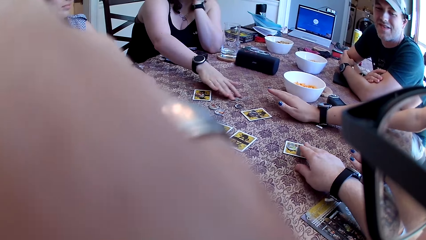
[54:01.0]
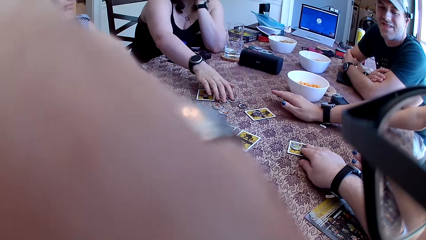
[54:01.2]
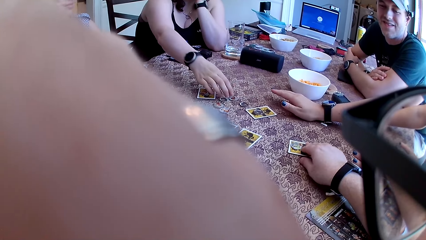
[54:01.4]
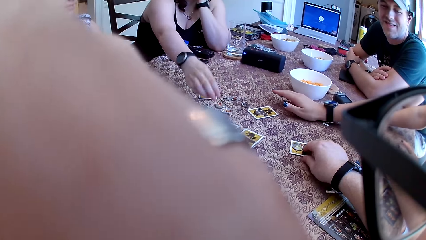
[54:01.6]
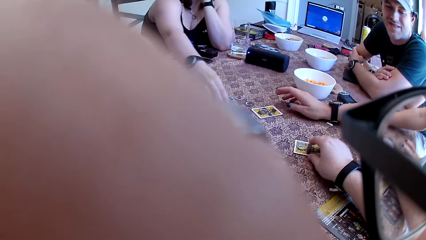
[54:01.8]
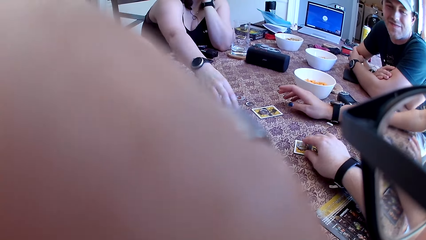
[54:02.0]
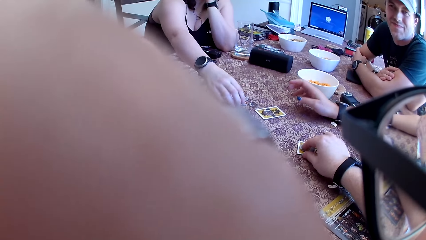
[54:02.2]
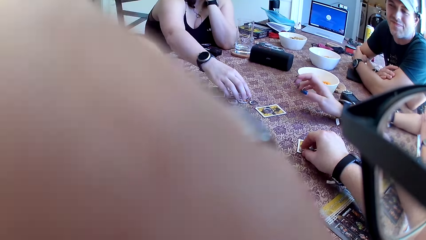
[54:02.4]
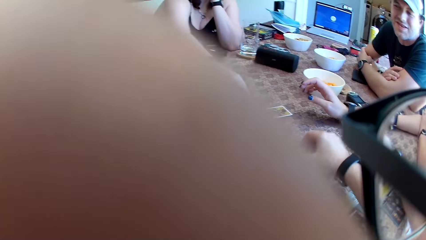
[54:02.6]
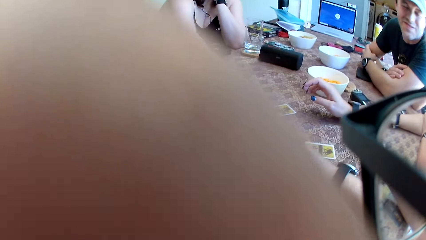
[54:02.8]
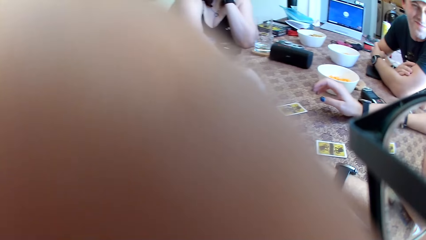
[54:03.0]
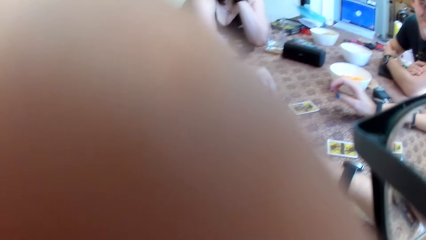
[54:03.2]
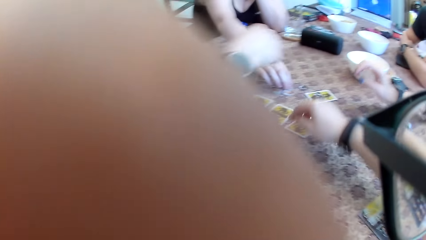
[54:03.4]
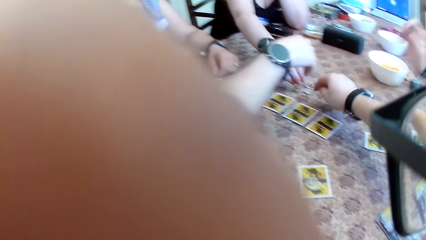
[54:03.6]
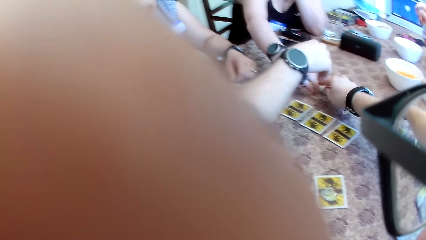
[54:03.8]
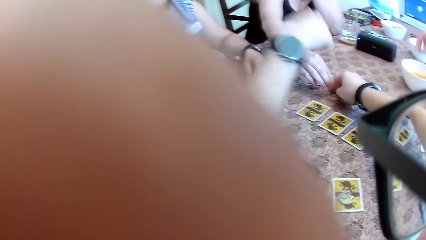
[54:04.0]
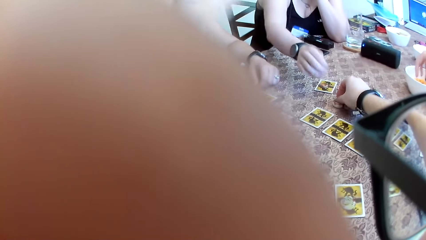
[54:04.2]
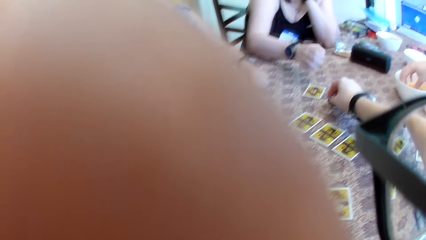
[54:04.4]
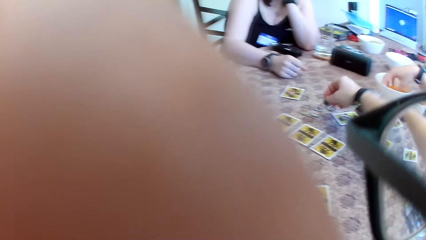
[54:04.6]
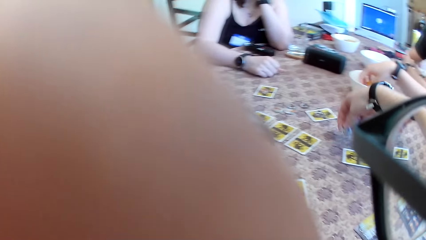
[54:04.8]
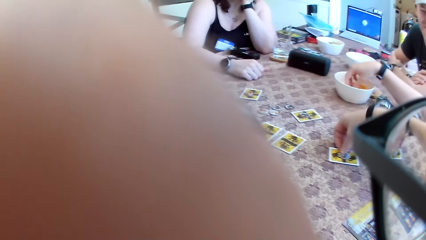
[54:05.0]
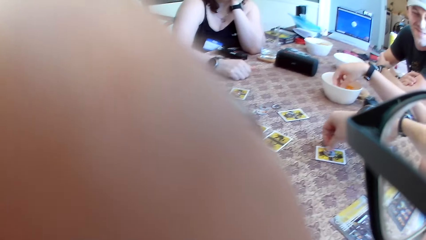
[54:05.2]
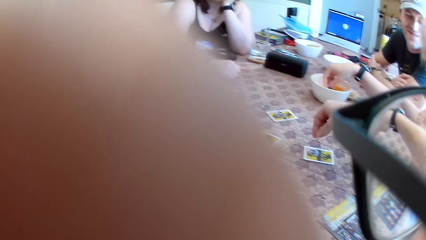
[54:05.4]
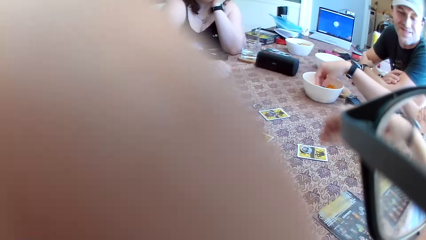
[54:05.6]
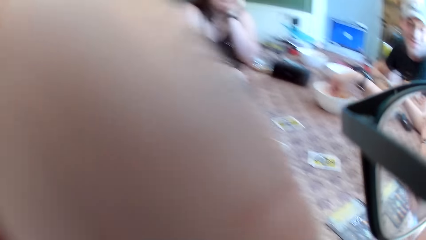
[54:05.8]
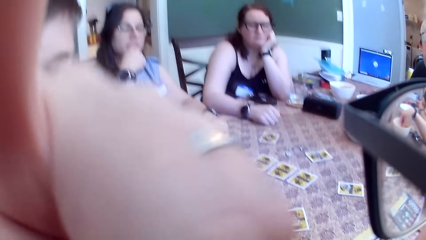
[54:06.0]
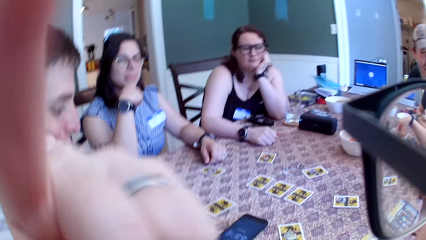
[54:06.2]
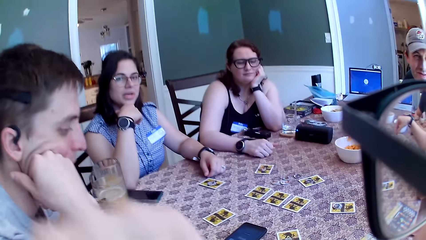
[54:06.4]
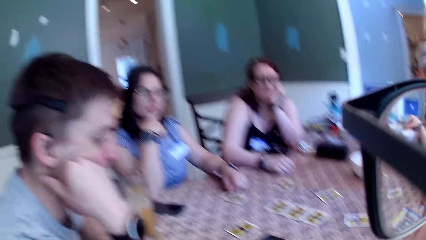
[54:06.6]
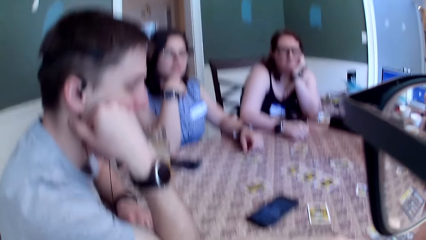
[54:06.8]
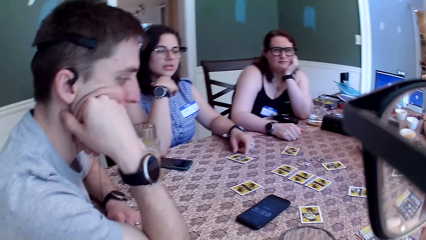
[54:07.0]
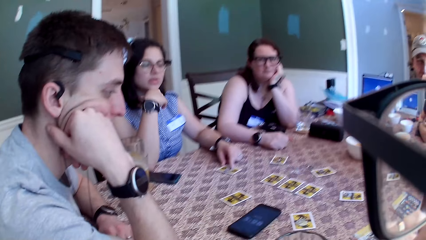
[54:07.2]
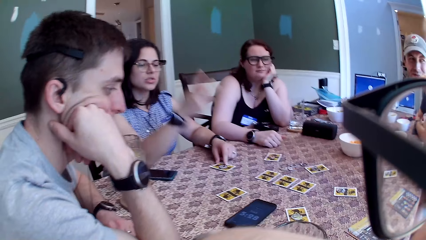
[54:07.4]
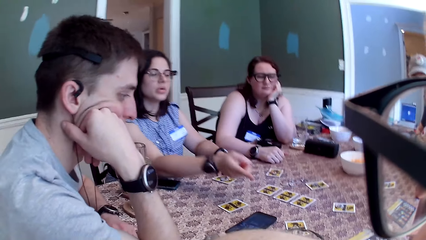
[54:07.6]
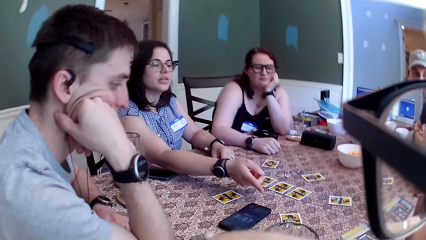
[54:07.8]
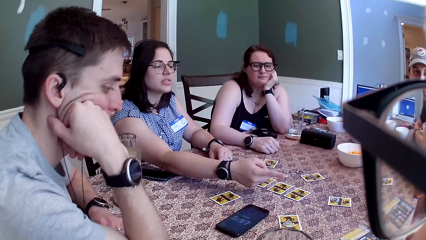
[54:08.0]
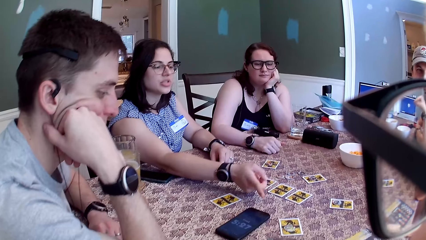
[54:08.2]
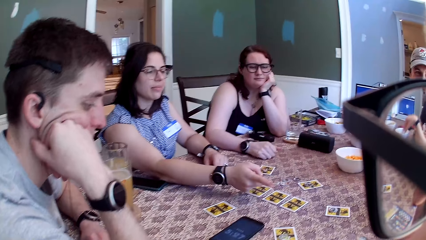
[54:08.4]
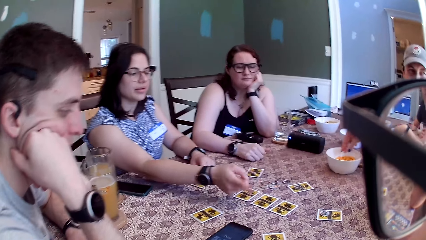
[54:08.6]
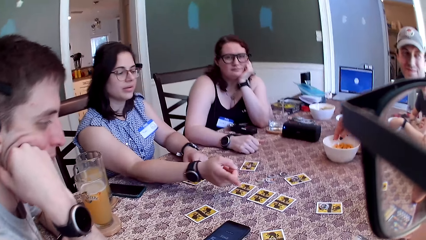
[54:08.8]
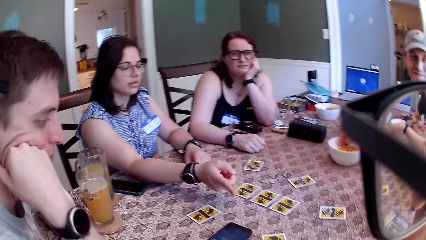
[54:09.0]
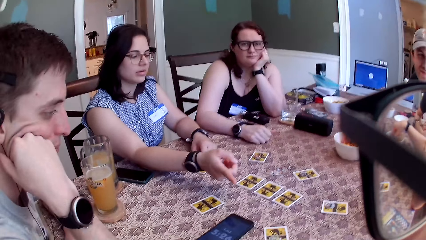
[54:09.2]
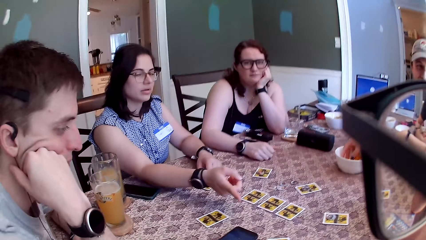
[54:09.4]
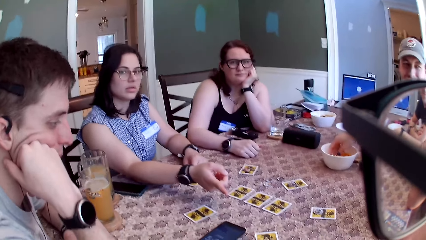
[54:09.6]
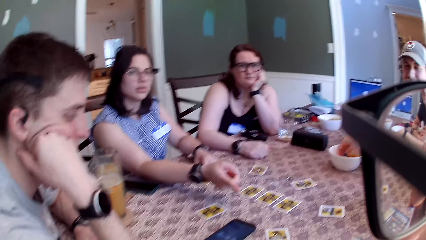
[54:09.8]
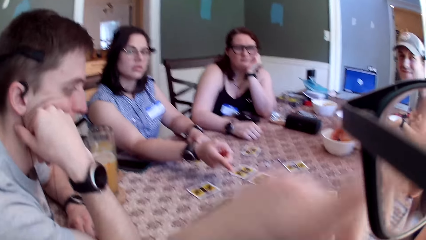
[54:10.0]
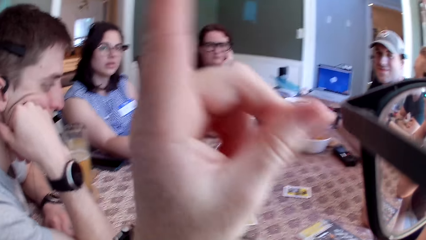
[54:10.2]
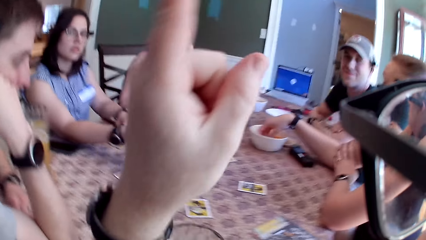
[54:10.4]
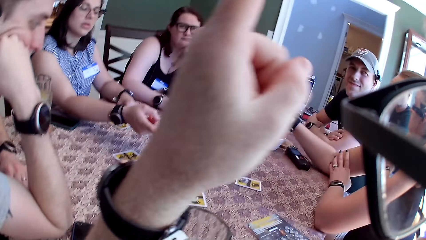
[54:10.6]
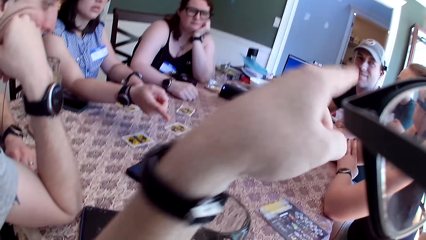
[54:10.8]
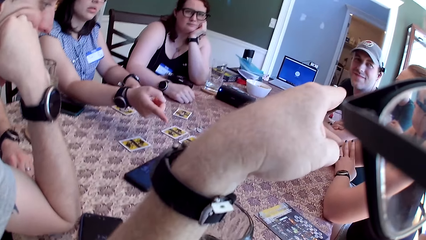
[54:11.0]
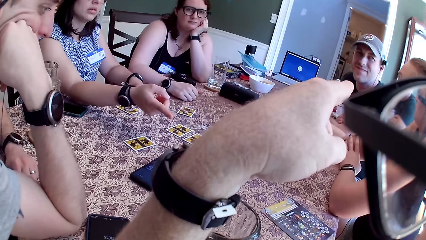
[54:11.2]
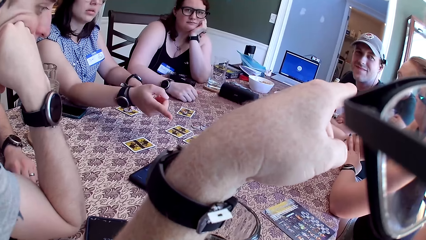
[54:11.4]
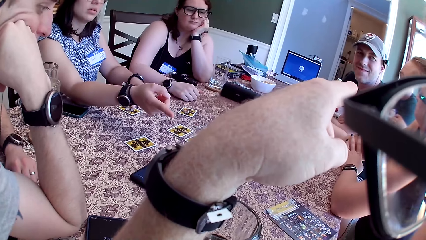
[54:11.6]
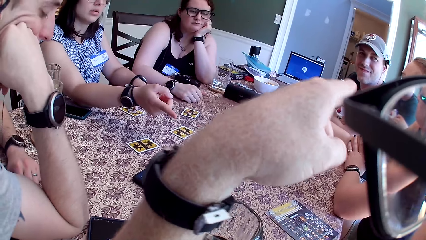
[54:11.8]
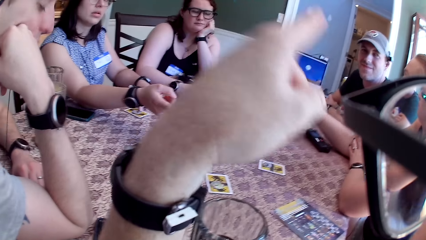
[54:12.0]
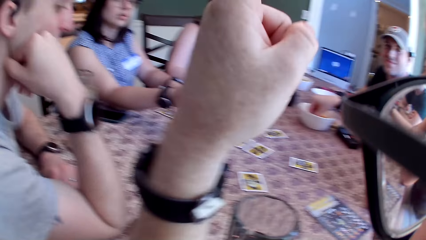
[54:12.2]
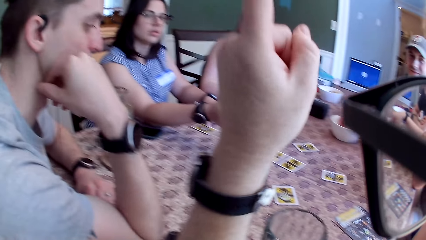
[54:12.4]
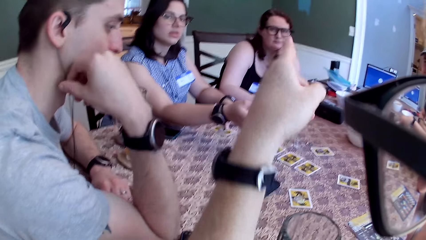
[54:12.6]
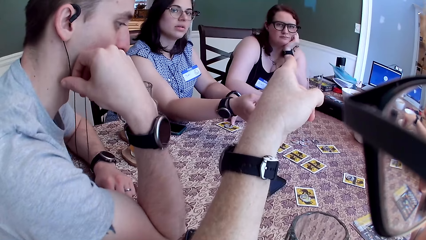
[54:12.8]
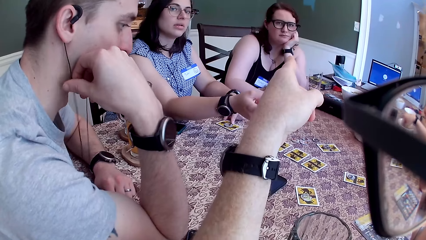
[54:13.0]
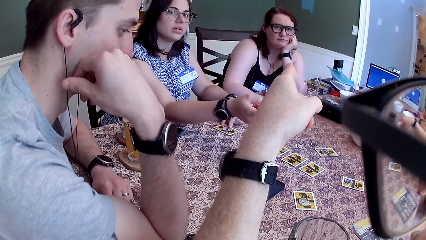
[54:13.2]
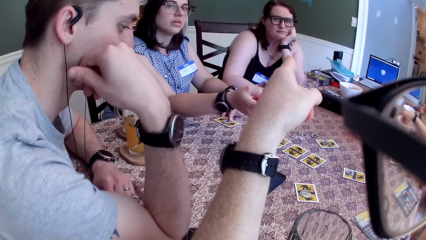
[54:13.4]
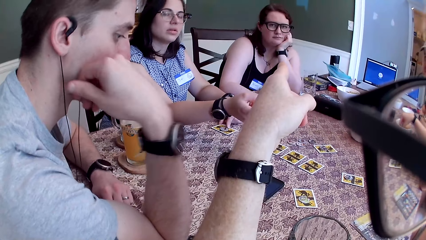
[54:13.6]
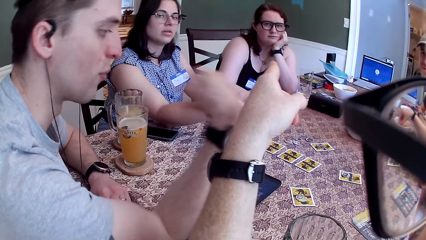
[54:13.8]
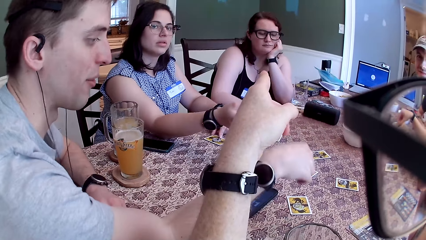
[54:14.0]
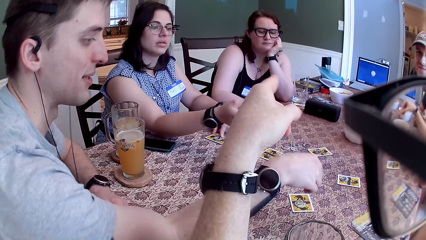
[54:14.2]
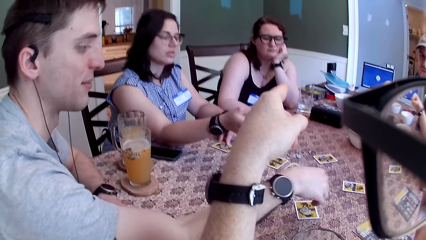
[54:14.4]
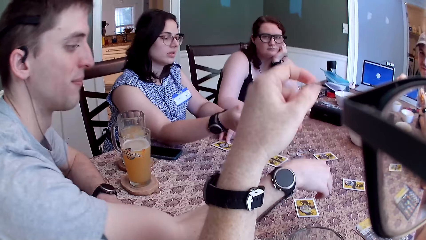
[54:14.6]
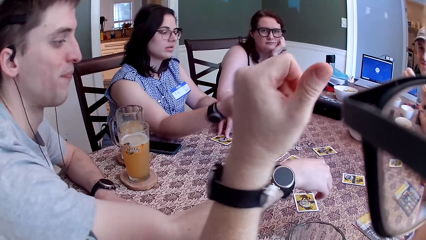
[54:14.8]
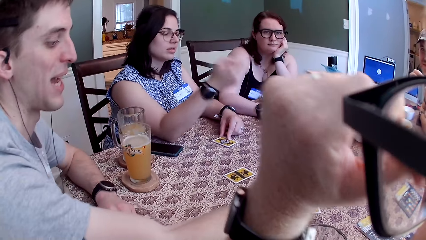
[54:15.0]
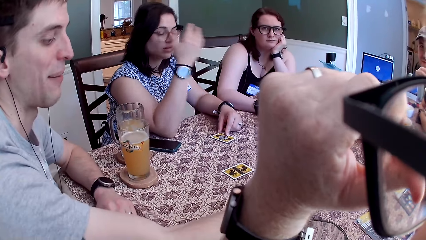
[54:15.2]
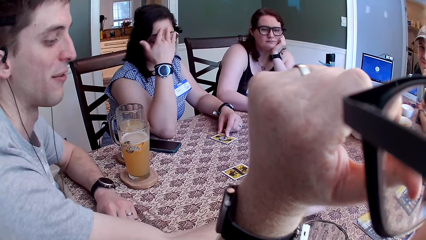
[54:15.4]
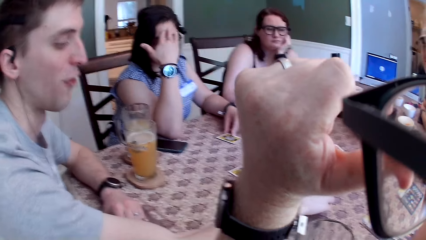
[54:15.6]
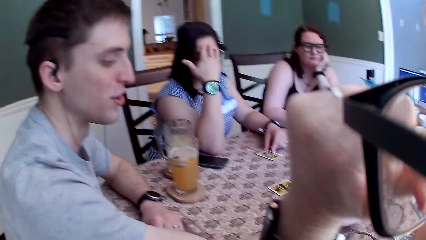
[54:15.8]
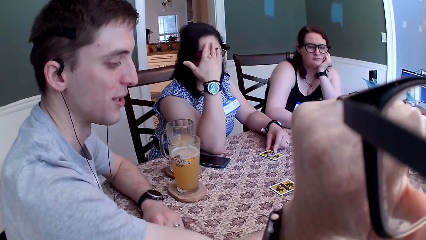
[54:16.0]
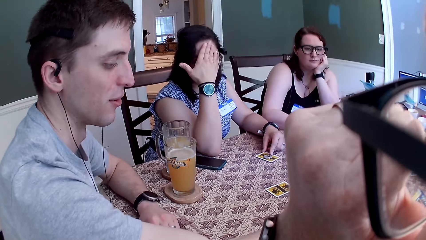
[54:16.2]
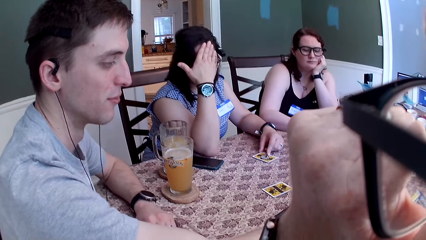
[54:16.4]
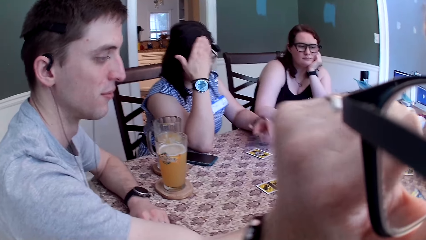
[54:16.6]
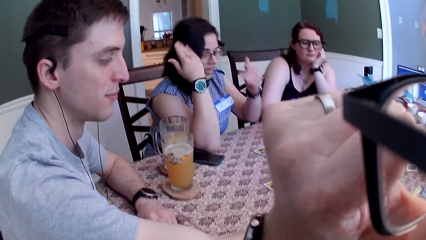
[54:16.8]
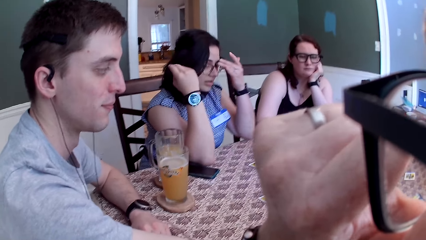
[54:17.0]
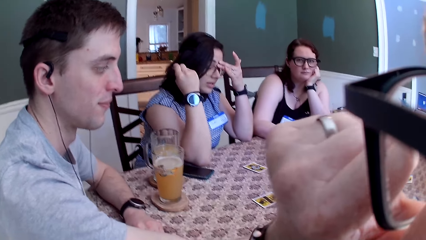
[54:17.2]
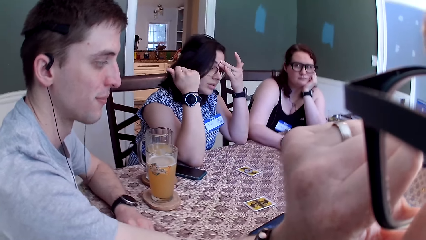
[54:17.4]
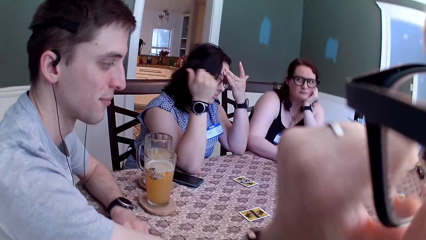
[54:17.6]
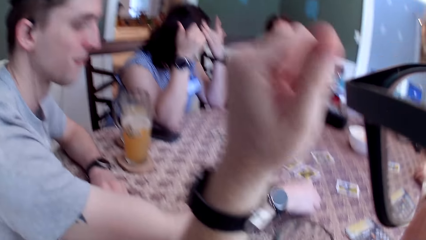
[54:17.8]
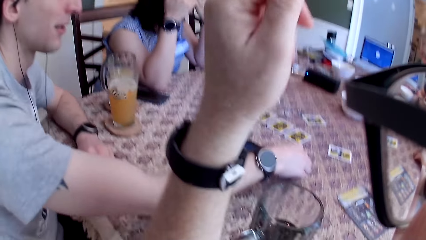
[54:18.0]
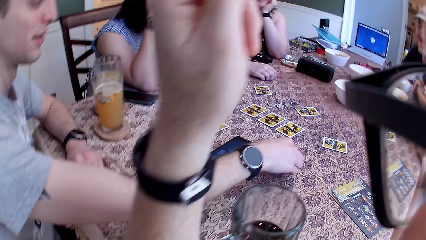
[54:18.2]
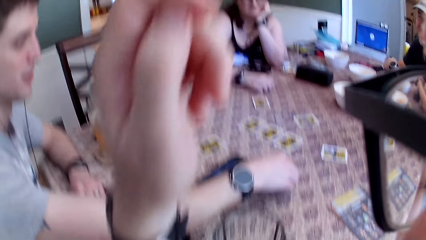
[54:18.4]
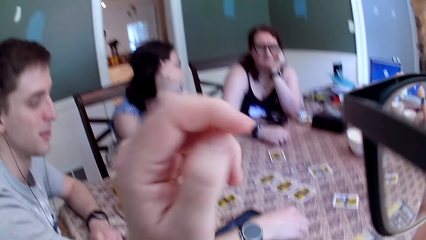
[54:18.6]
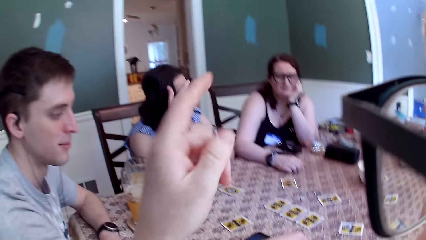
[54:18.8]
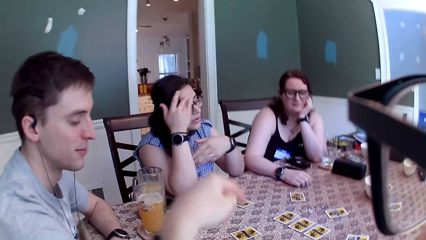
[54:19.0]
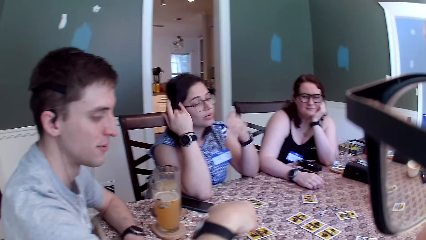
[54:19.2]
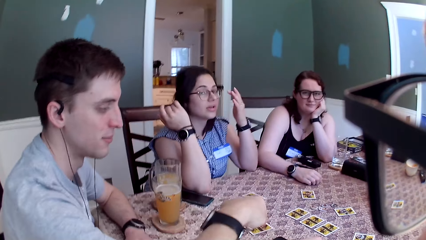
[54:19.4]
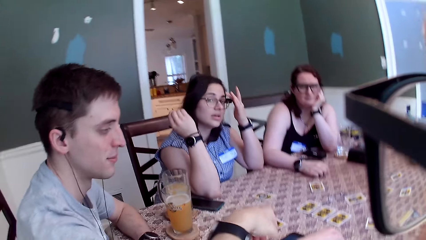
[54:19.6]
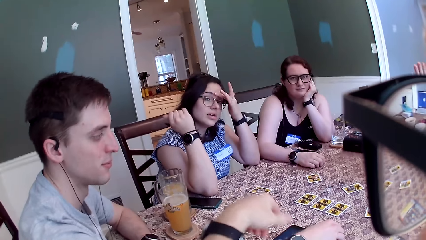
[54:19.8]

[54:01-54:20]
A woman moves her hand. The camera wearer picks up the card token from the table with his right hand. Another woman shifts the card token from the table with her right hand. The camera wearer picks up the card token from a card on the table with his right hand. The first woman picks up the card token from the table with her right hand. A man picks up the card token from the table with his right hand. The second woman moves her hand. The second woman picks up the card token from the table with her right hand. Another man picks the flakes from the bowl on the table with his right hand. The first woman drops the card token on a card on the table with her left hand. The camera wearer moves his hand. A third woman points out. The first woman picks up a snack. The camera wearer moves his hand. The first woman picks the flakes from the bowl on the table with her right hand. The first man puts his hand over the cards. The third woman rubs her forehead with her hands. She speaks to the camera wearer. A lady eats the snack. Another lady touches her face. The camera wearer laughs. The second lady straightens her hair. The camera wearer speaks to the group of people at the table.
